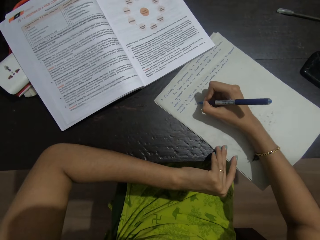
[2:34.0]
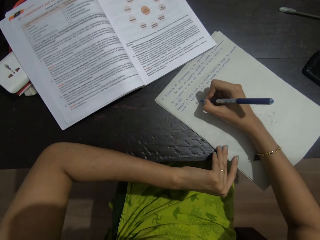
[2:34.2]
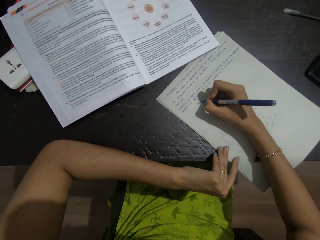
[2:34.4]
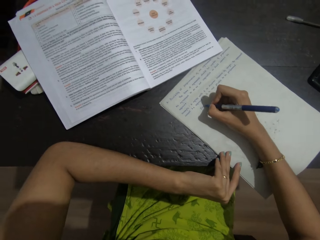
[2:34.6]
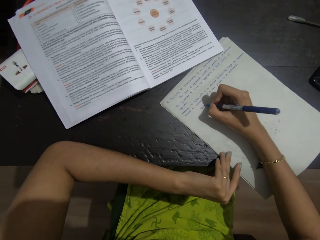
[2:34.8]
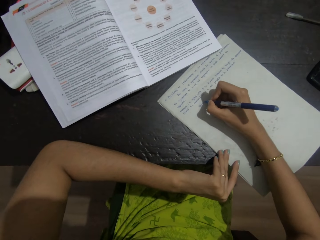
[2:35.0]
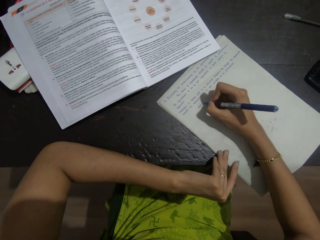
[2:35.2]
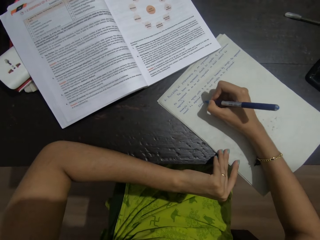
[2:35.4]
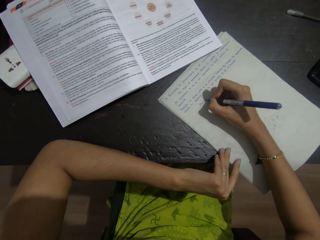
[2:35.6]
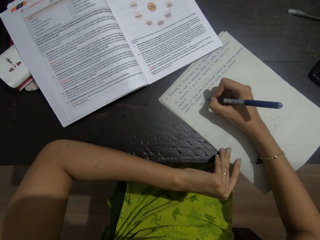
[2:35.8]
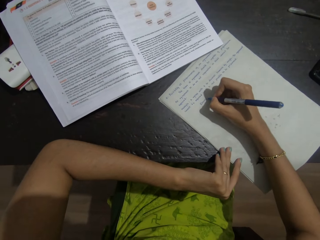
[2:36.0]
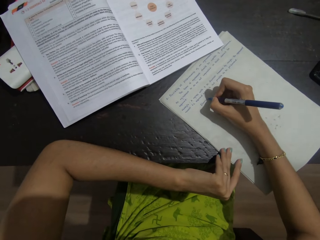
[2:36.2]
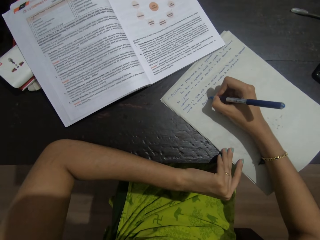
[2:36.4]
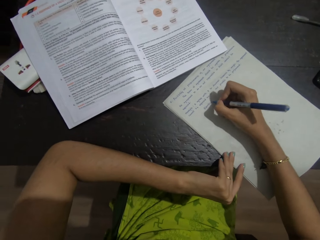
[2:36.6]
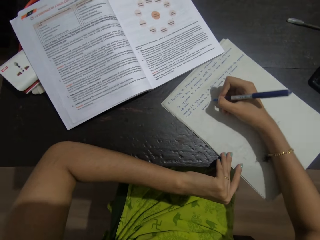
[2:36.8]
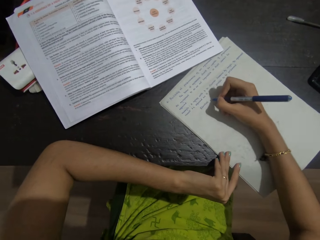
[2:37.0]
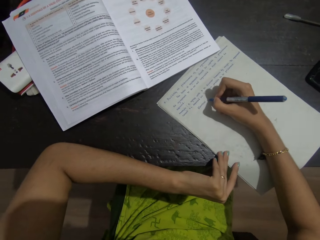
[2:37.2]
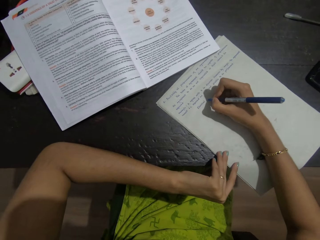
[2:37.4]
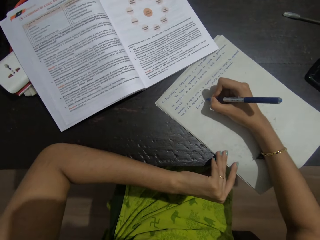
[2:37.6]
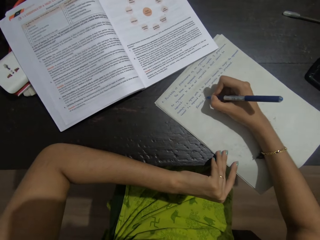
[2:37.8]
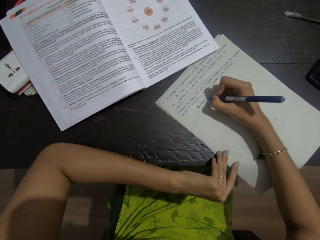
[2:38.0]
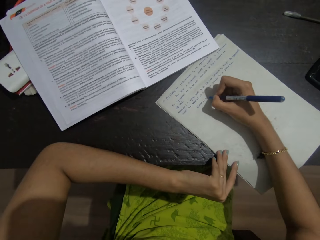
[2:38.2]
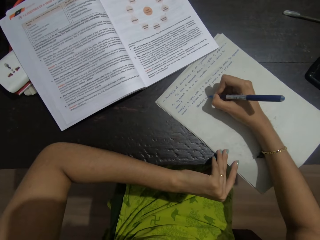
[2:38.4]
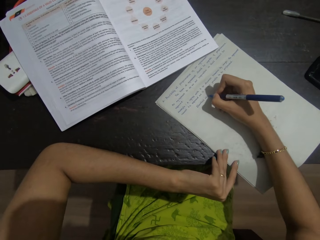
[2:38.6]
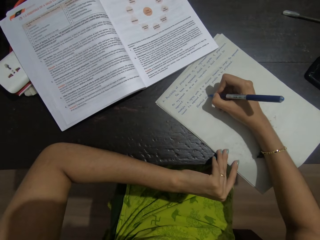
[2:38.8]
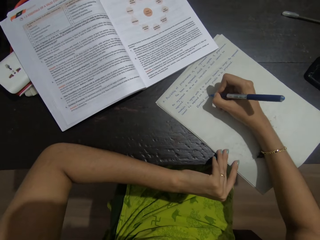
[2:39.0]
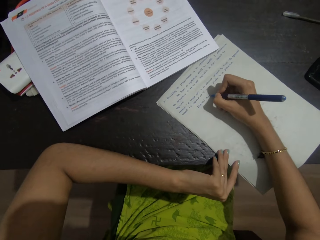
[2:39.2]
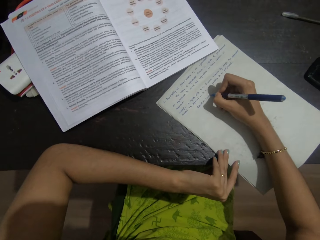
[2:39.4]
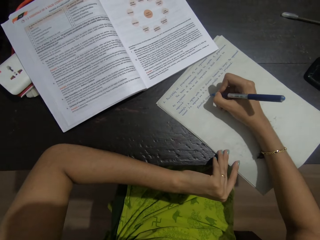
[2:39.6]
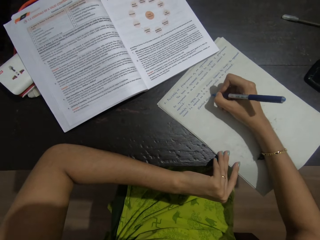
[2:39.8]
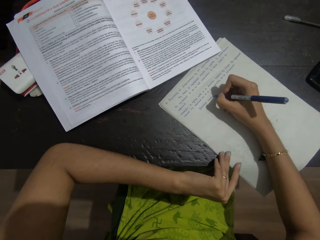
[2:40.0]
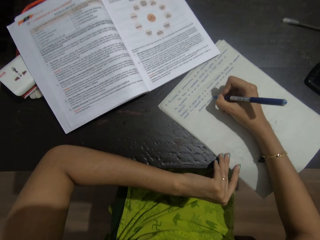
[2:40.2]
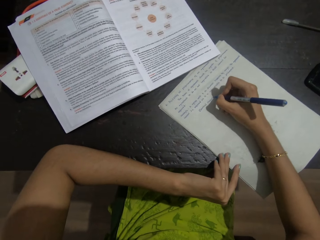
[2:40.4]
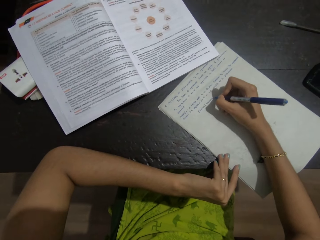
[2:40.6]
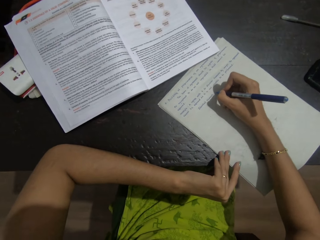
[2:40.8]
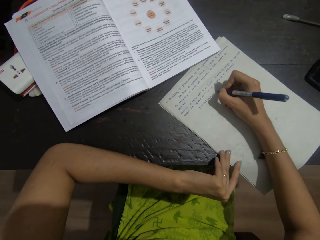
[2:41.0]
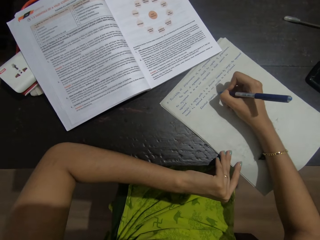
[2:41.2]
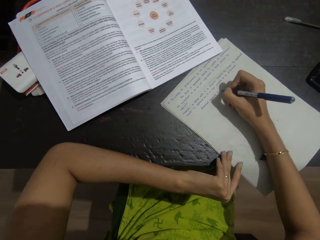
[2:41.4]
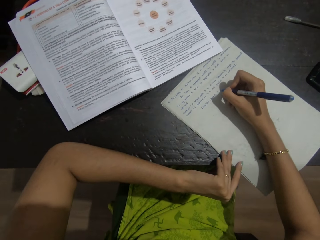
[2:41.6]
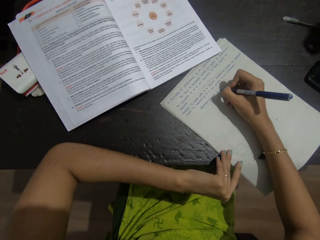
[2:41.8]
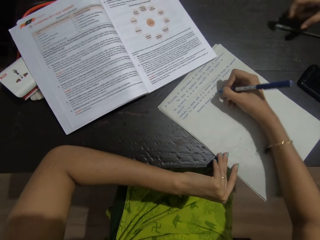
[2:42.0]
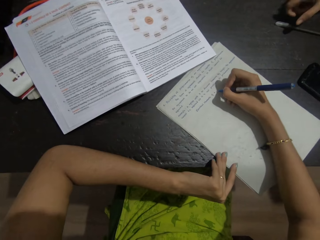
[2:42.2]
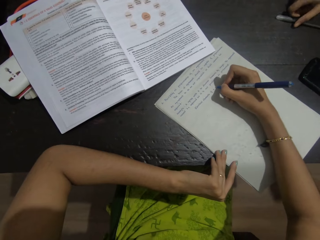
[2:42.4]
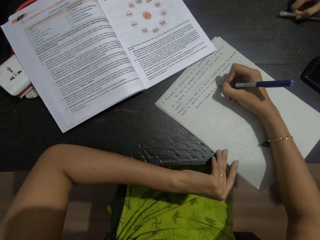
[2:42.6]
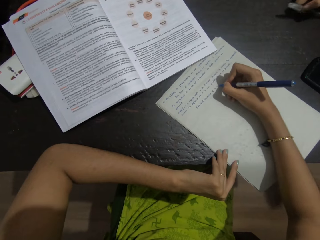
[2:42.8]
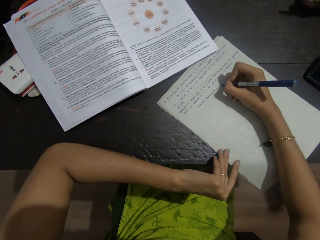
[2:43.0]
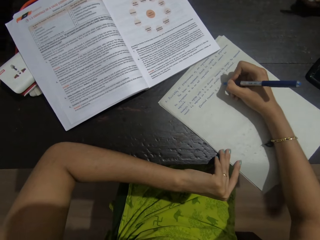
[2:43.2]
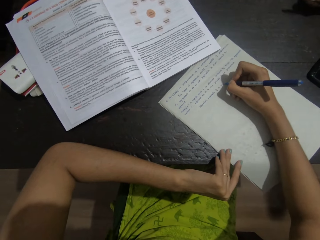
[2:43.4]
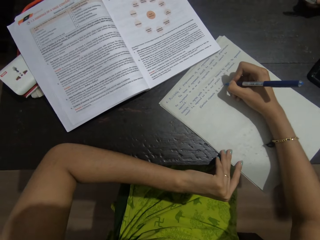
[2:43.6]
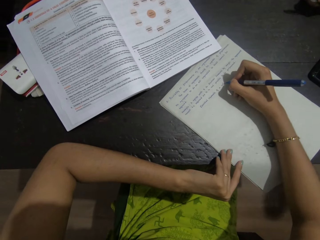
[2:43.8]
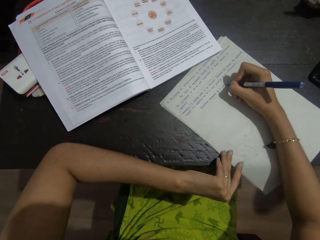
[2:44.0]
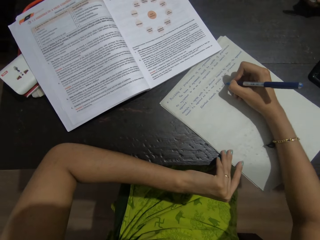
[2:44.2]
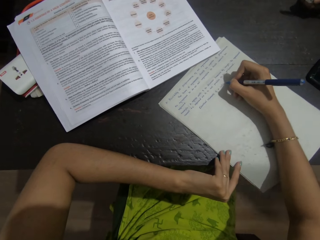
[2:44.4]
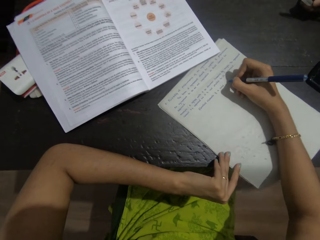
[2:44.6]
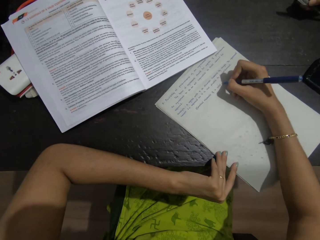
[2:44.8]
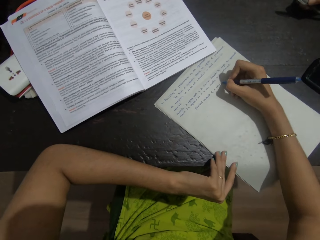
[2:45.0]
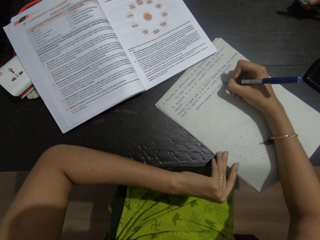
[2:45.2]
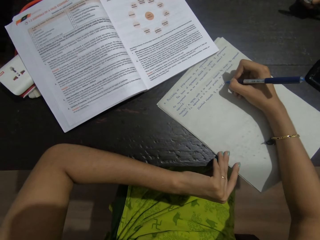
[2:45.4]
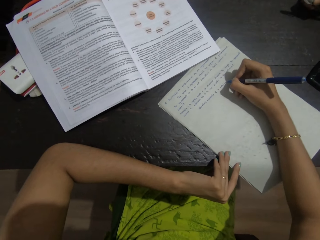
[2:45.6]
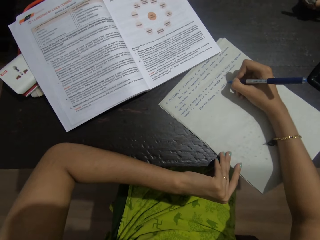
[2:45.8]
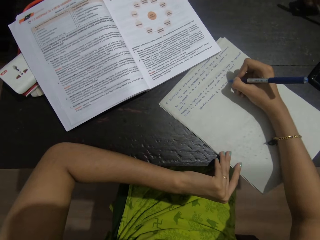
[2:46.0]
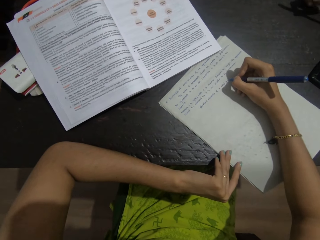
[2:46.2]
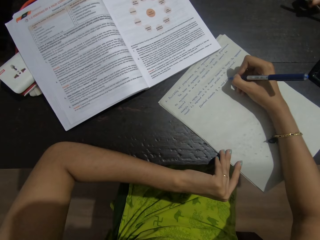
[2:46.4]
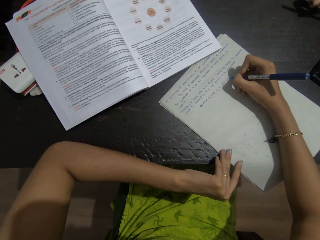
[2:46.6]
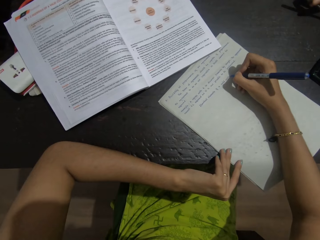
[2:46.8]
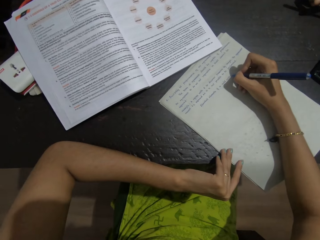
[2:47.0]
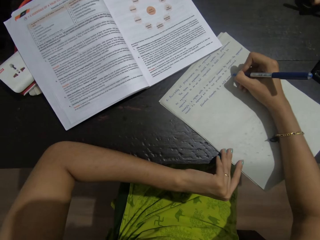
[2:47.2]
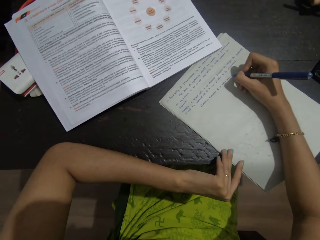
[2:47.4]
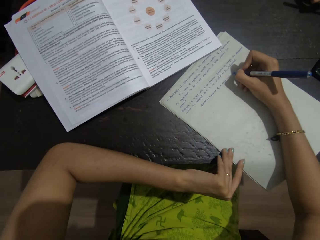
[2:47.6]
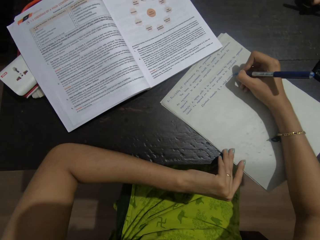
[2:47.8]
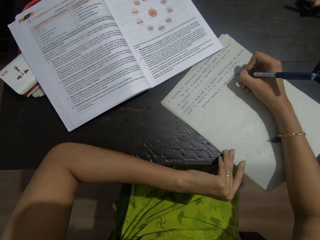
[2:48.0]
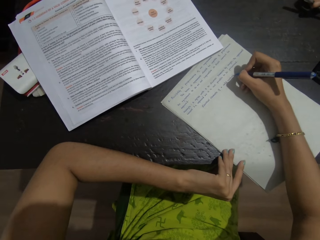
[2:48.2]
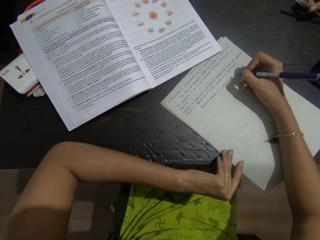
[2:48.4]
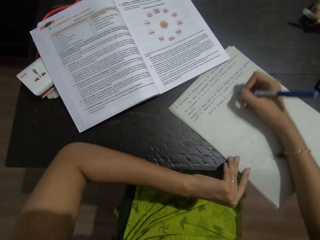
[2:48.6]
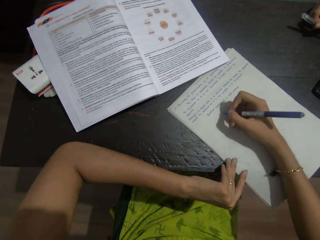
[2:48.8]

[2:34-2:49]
A person picks up a pen. The camera wearer writes on paper.

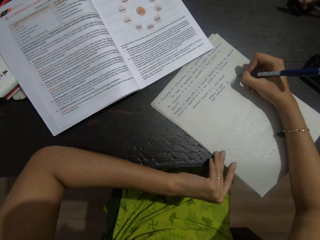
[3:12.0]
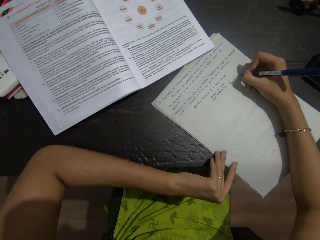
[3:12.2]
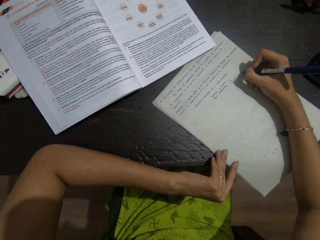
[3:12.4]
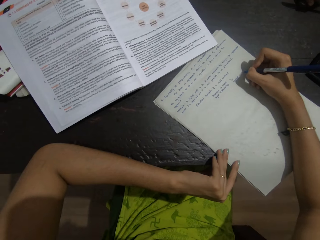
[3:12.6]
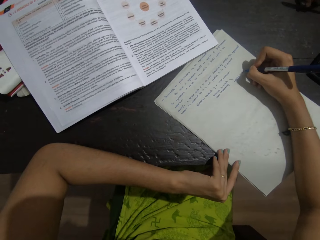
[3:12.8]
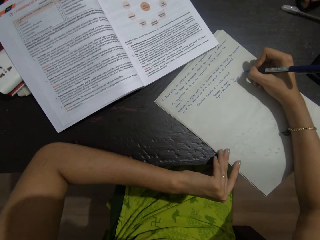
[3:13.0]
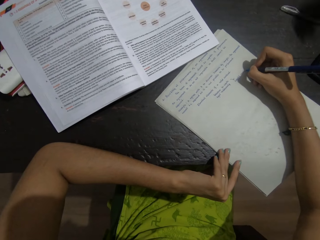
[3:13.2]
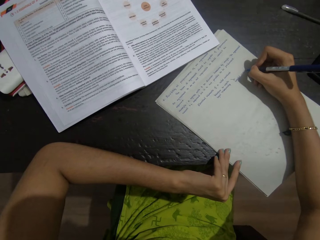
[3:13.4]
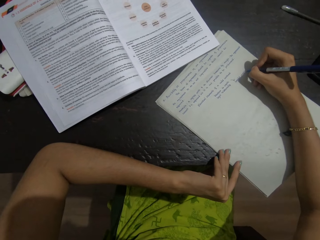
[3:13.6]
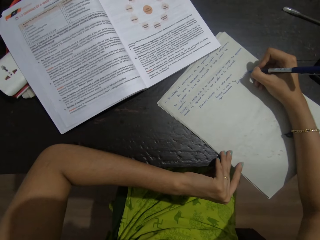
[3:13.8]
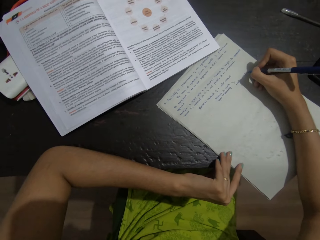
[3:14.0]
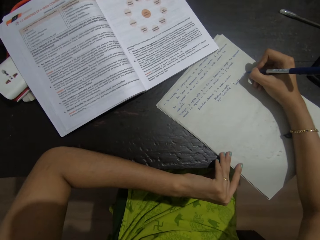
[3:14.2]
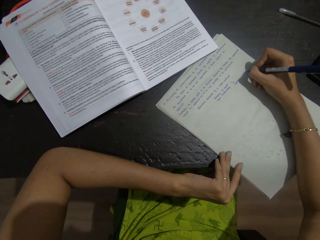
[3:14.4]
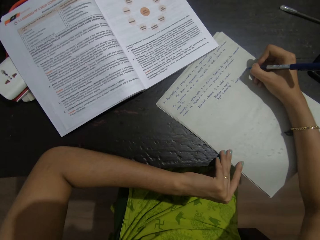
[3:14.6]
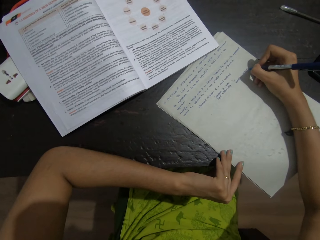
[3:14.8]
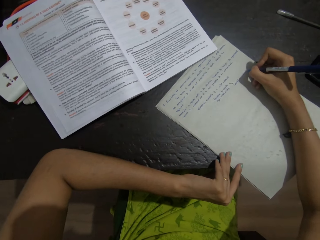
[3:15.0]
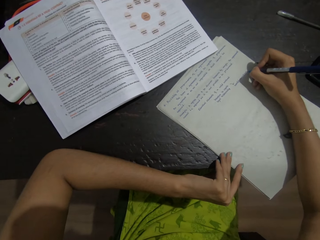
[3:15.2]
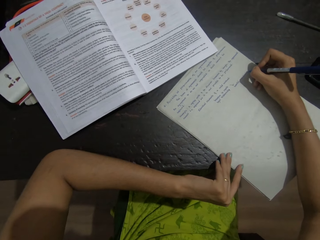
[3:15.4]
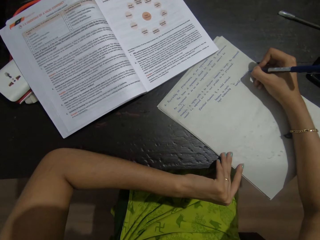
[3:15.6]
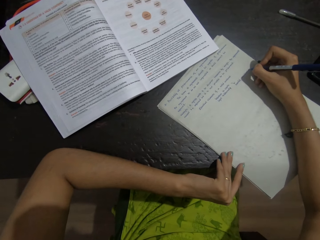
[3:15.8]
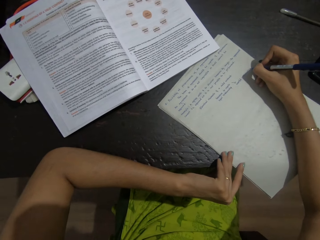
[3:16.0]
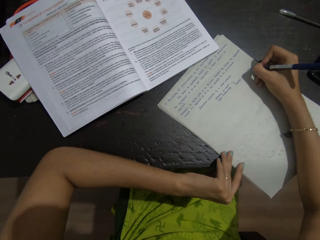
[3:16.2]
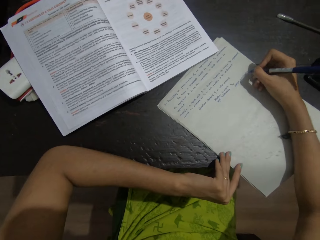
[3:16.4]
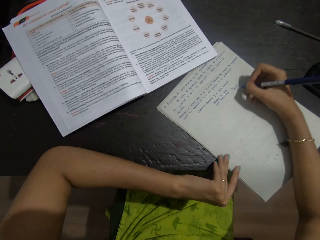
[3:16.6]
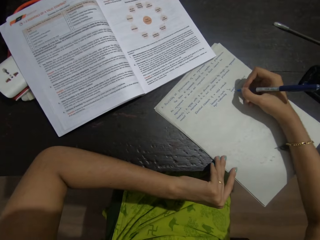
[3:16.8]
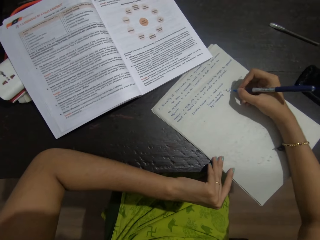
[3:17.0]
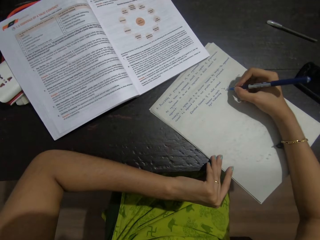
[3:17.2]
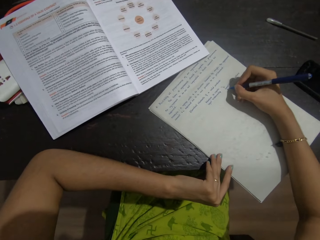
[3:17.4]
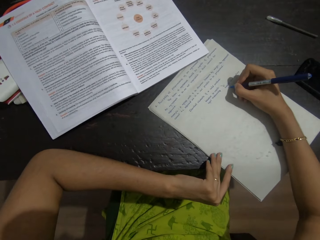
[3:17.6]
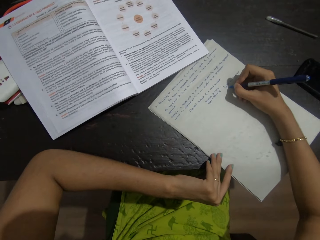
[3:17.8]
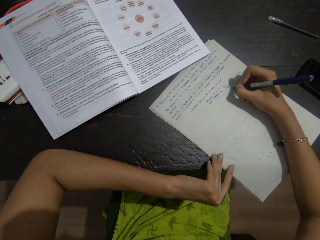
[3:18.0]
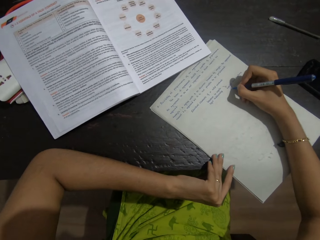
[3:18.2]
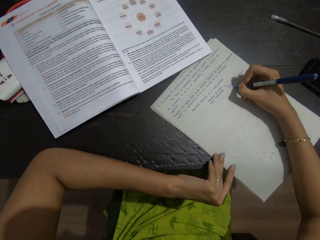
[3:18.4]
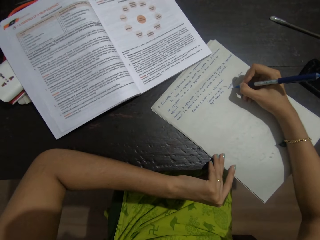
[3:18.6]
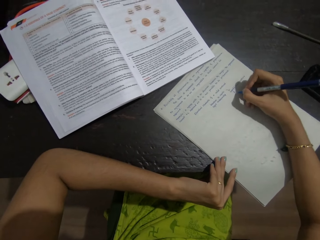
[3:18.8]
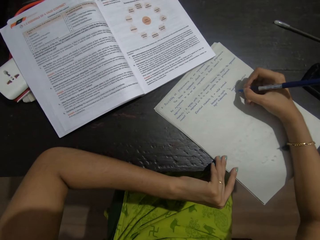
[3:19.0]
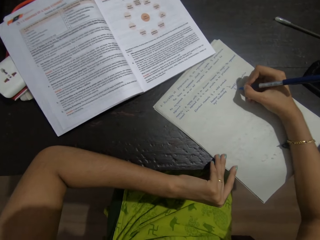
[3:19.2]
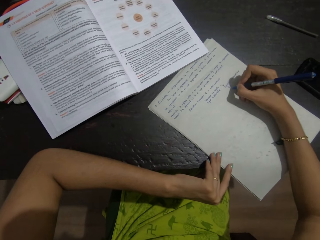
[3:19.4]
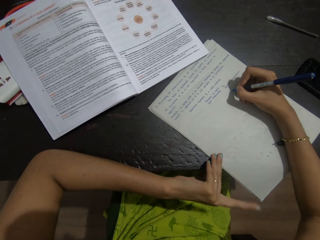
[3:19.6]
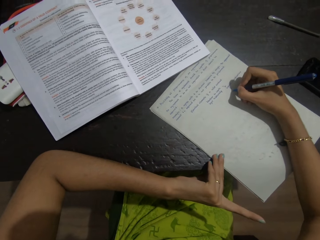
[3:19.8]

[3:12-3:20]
A person drops a pen. The camera wearer writes on paper.
